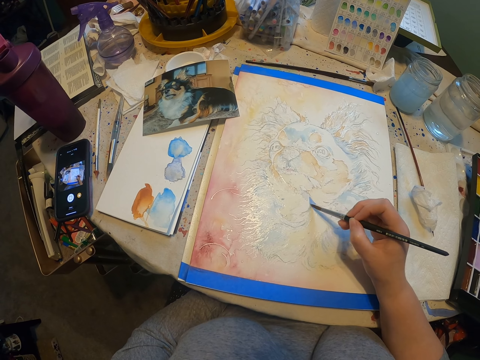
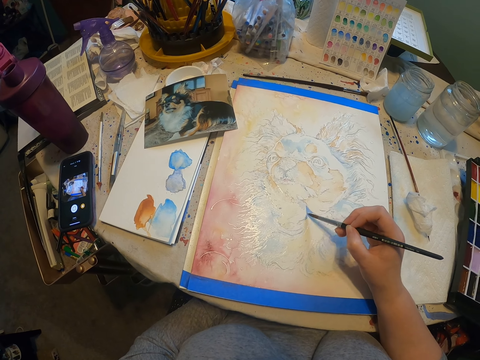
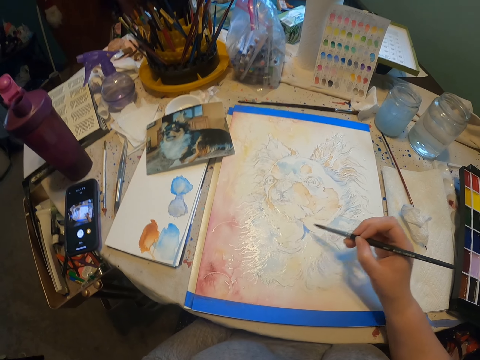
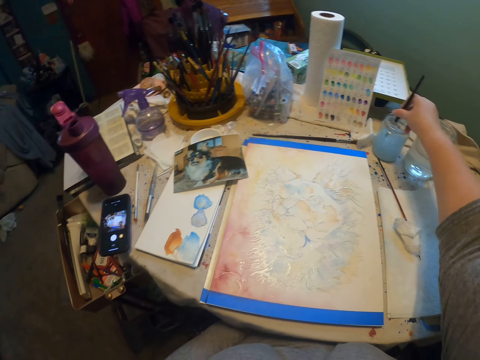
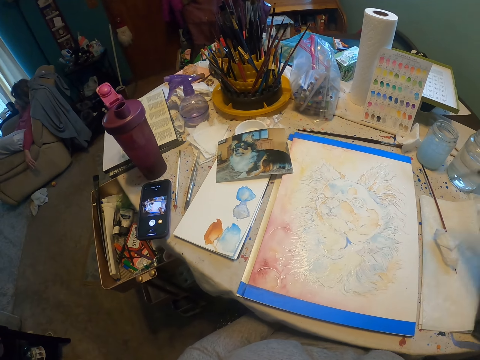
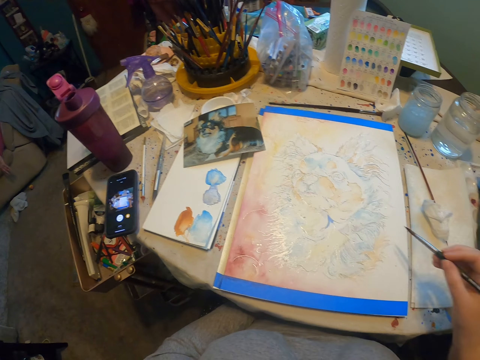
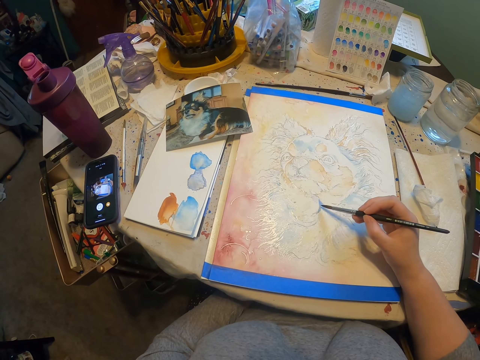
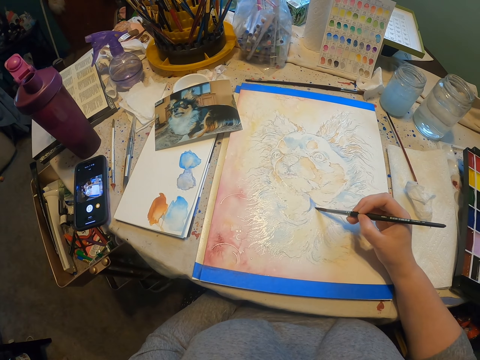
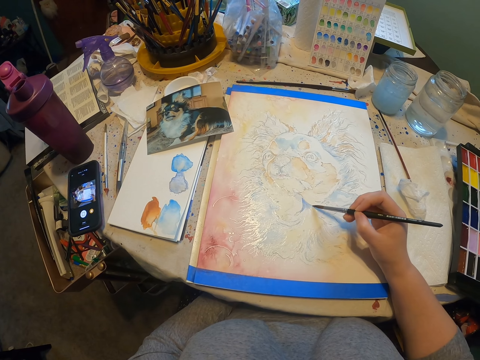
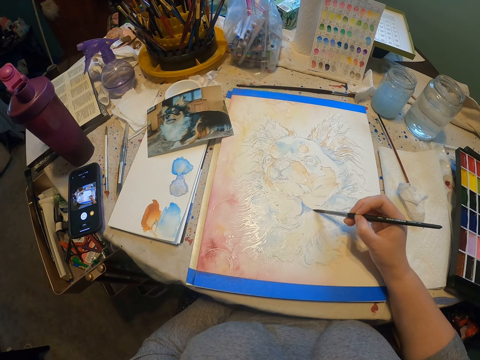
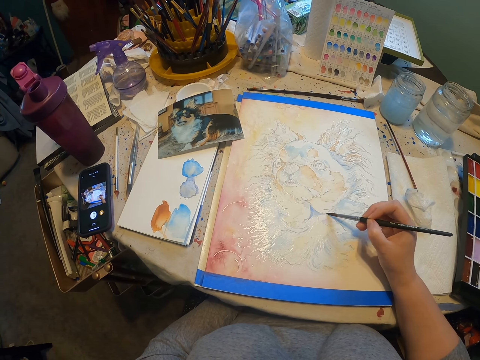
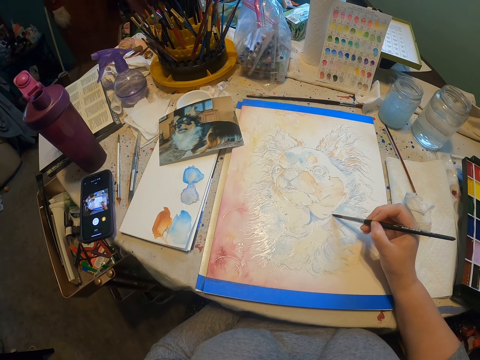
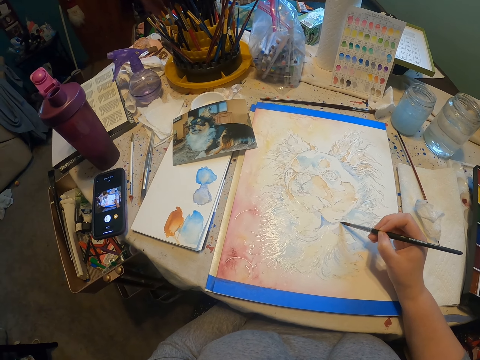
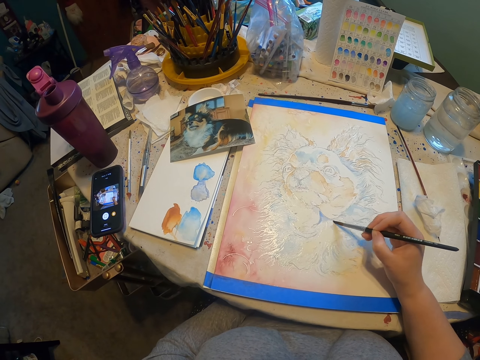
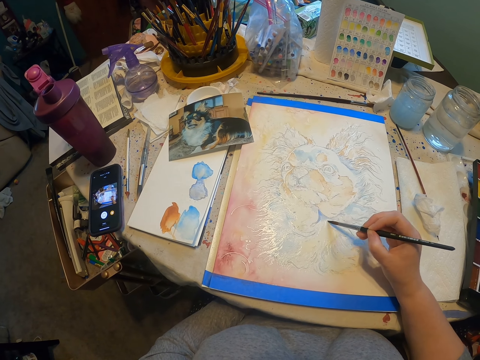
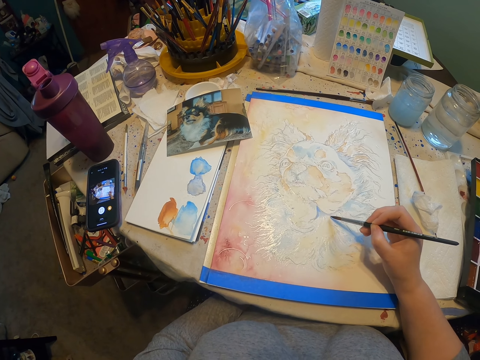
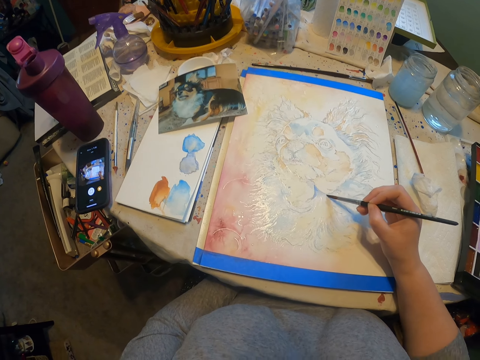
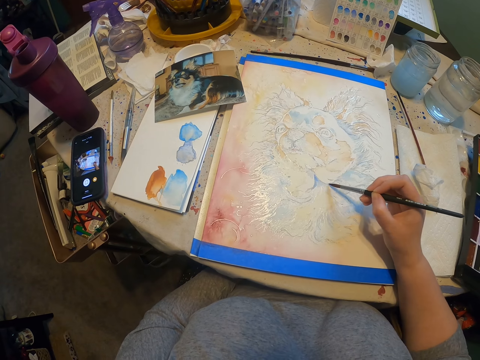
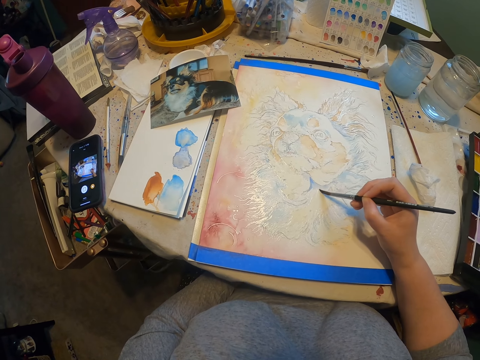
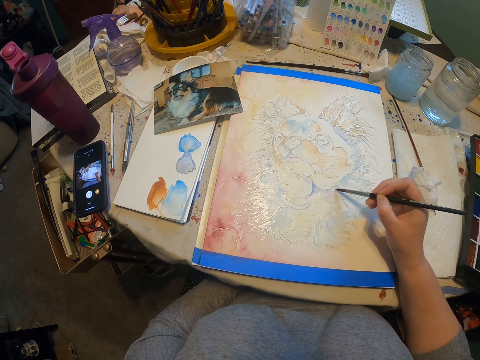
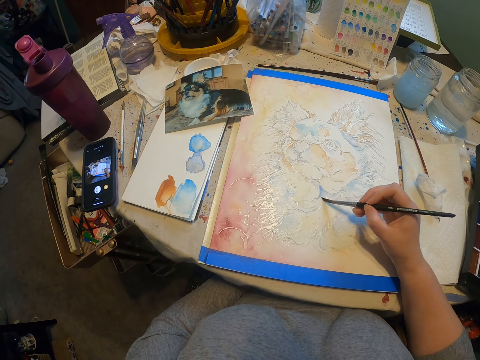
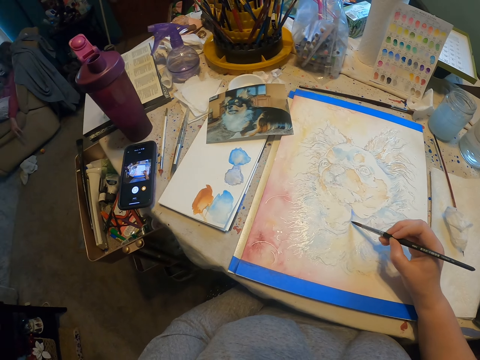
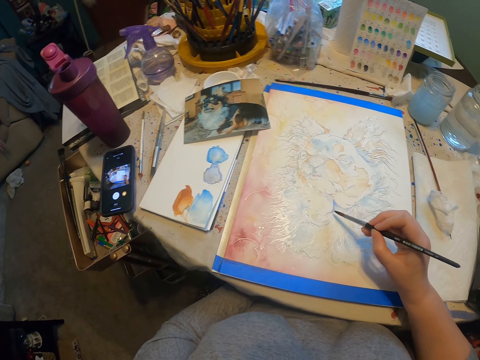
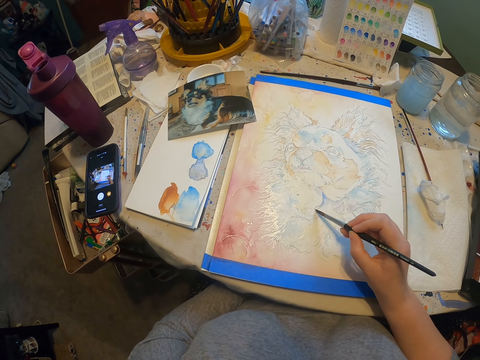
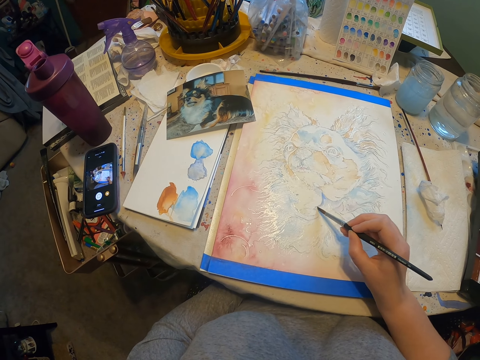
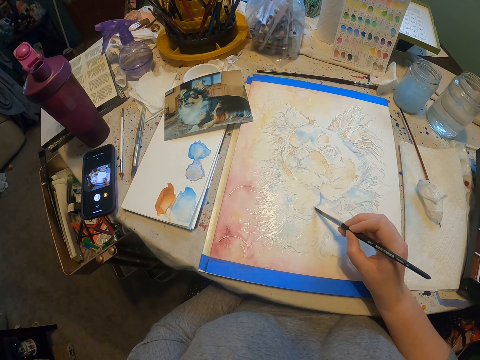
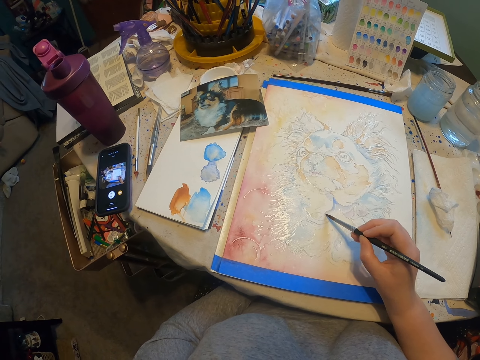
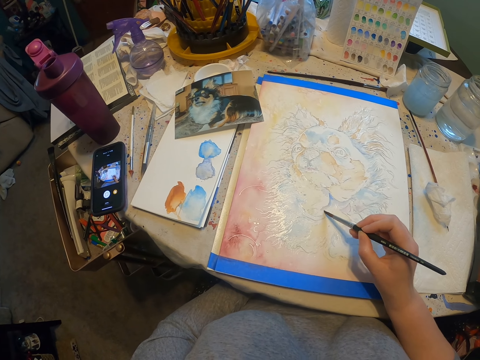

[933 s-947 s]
The camera wearer dips the painting brush in the liquid. They paint the picture using the painting brush.

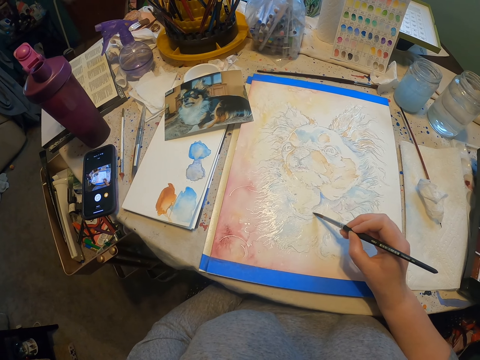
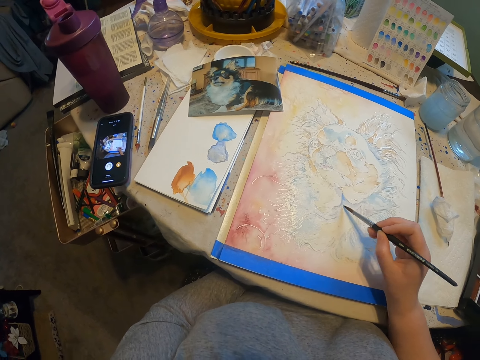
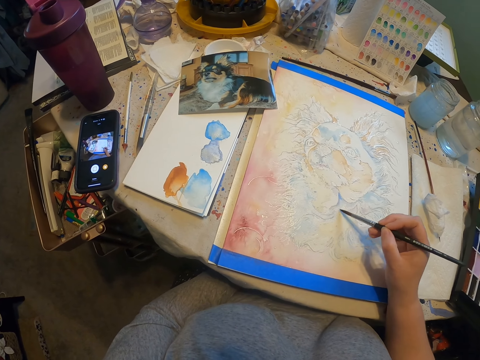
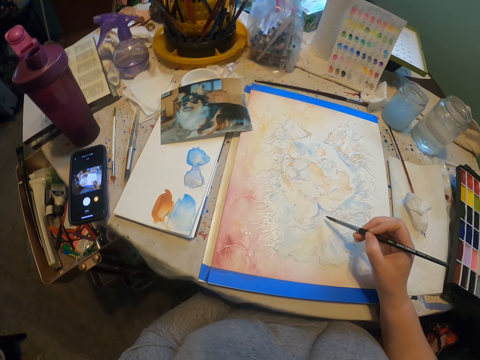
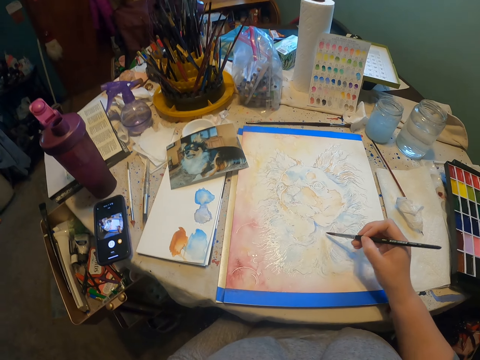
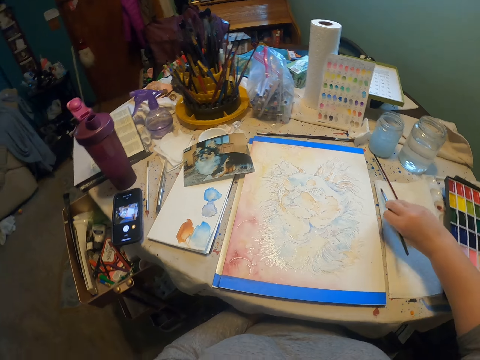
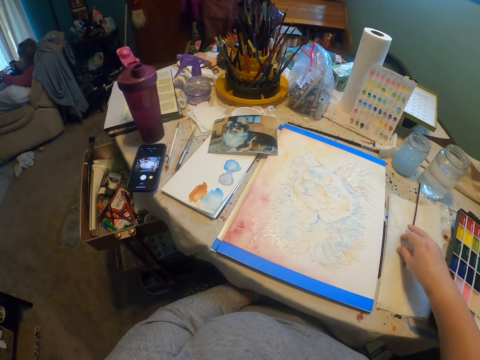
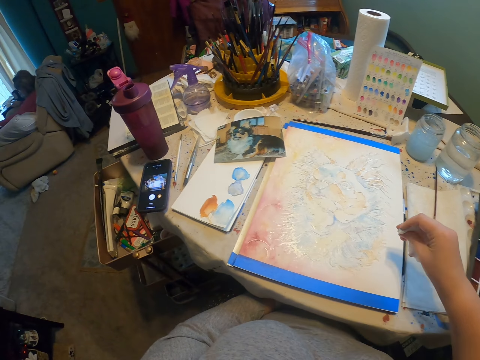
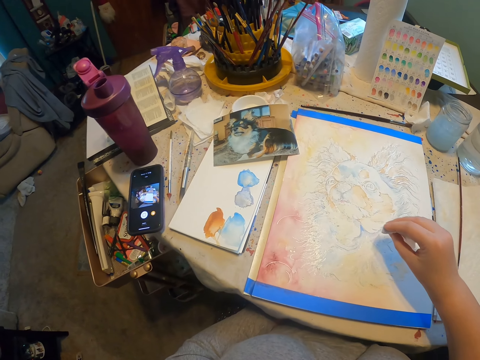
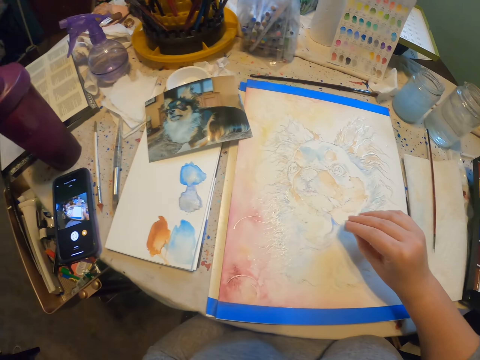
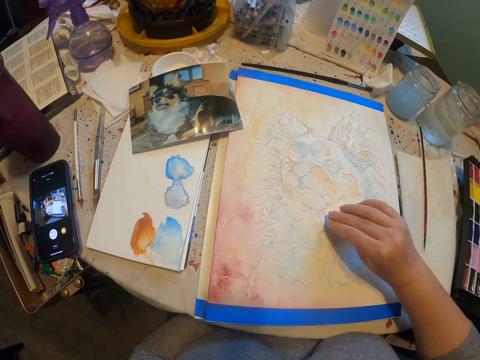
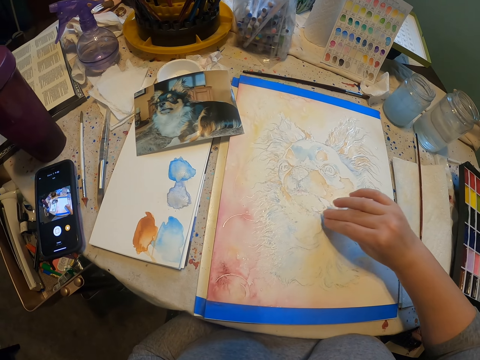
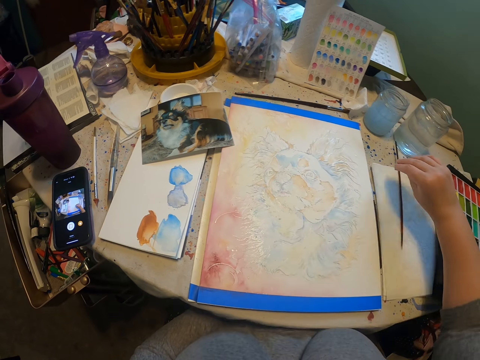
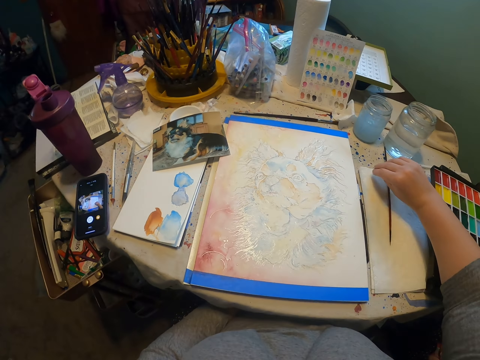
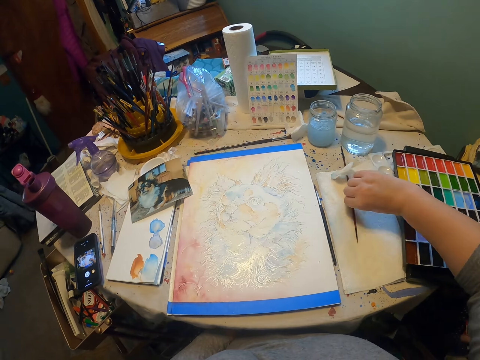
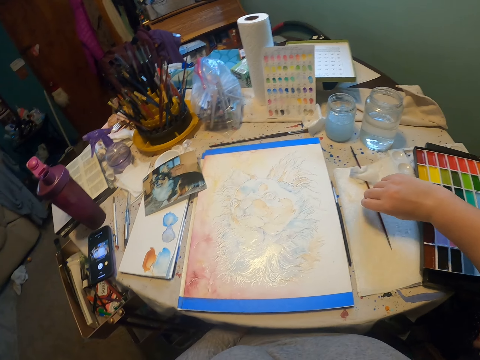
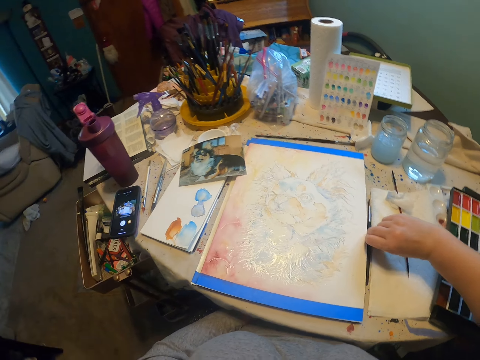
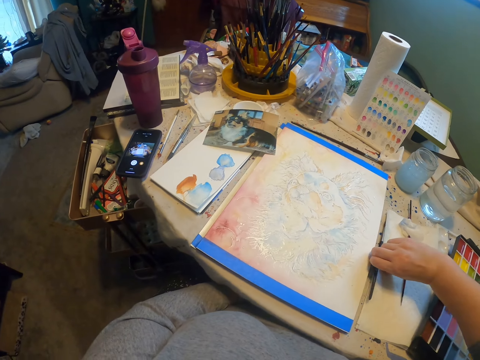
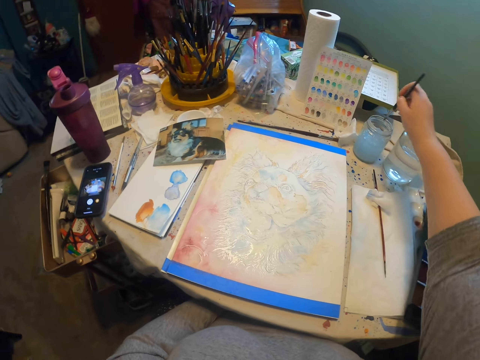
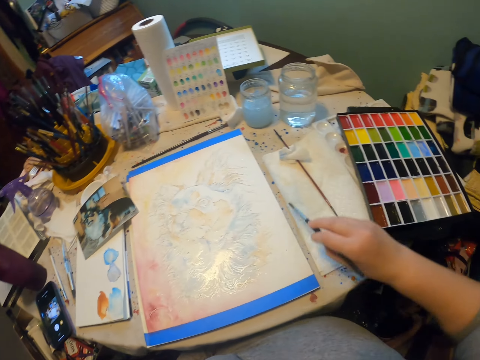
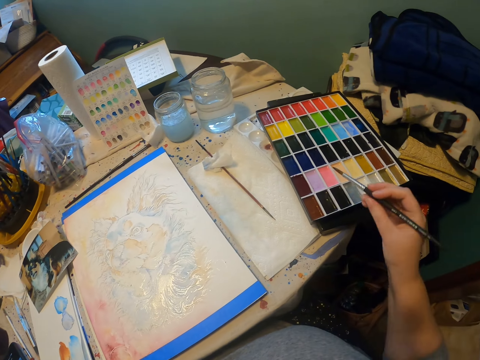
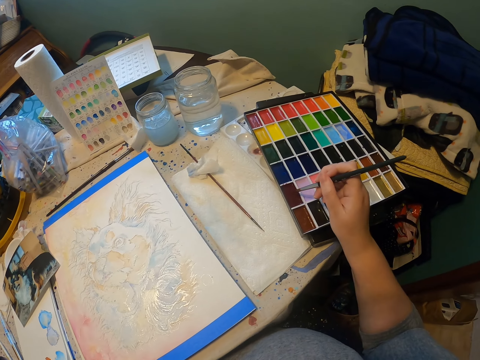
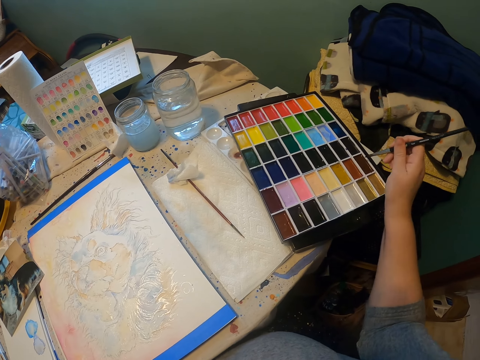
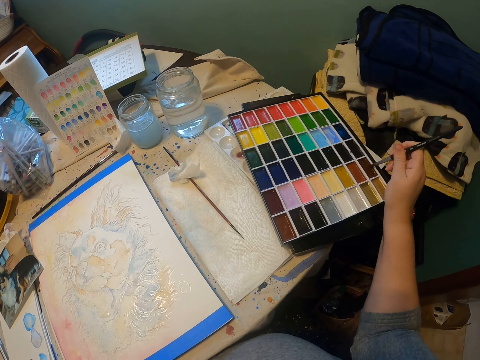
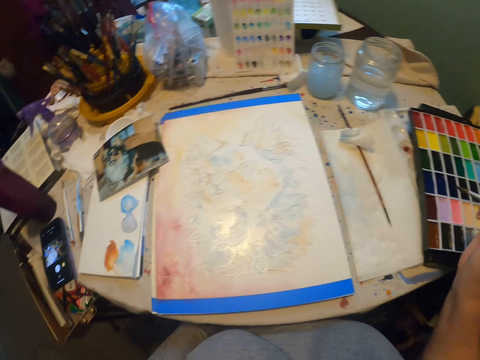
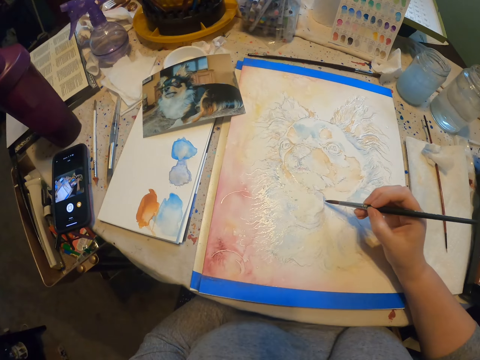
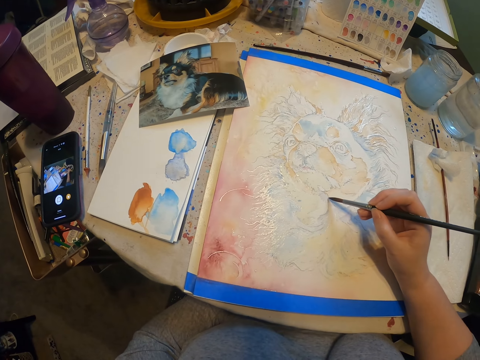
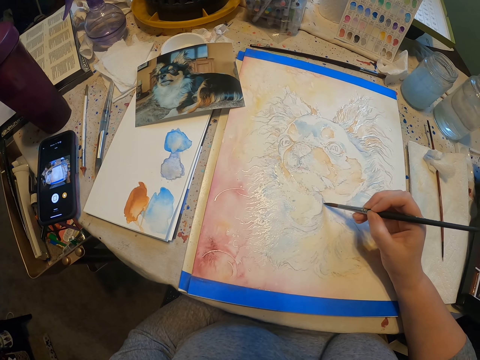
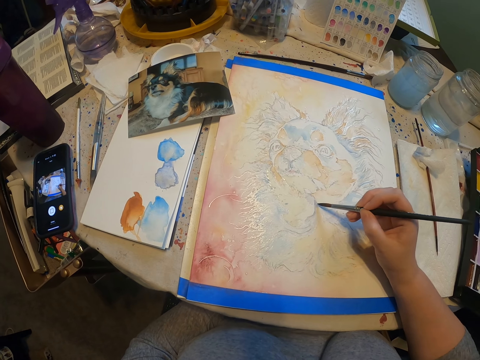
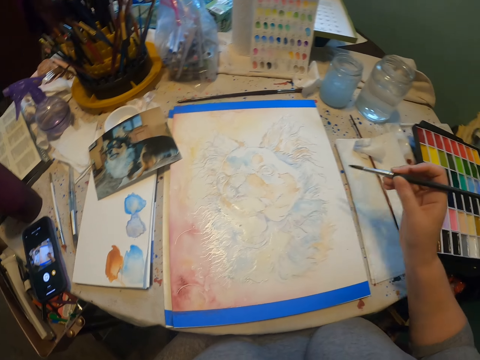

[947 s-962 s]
The camera wearer puts the painting brush on the table. They pick up a cotton, erase a drawing, and drop the cotton. They pick up the painting brush. They dip the painting brush in the liquid. They rub the painting brush on the paint. They paint the picture using the painting brush.
